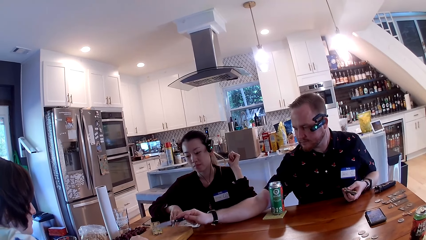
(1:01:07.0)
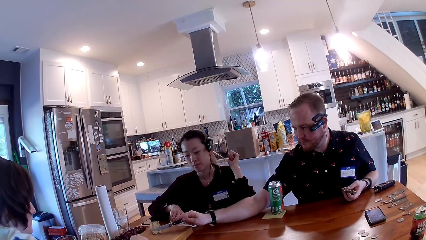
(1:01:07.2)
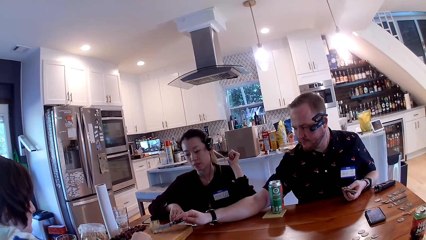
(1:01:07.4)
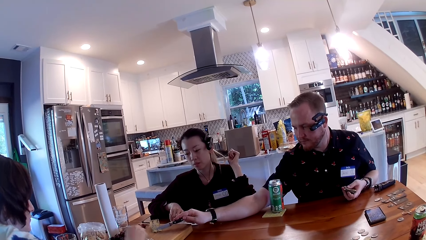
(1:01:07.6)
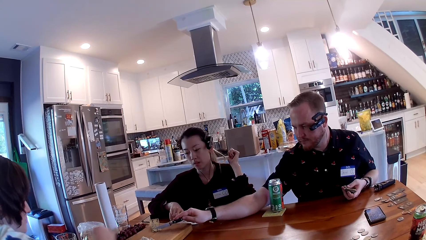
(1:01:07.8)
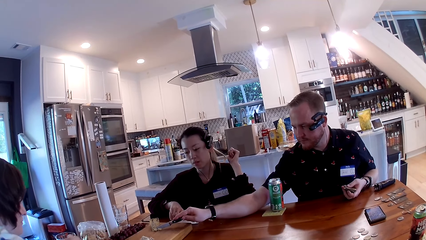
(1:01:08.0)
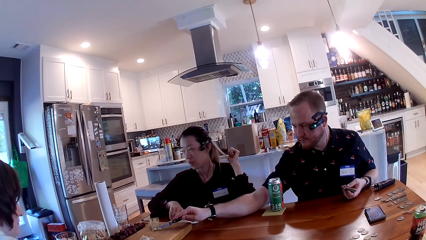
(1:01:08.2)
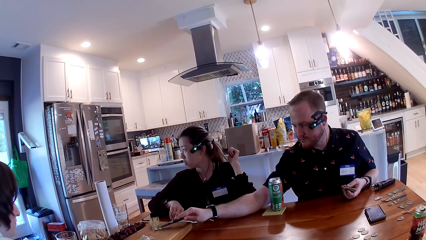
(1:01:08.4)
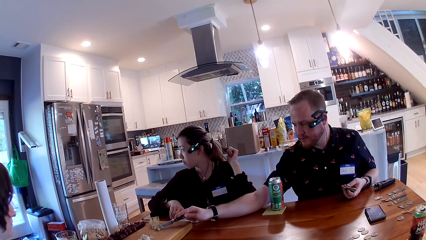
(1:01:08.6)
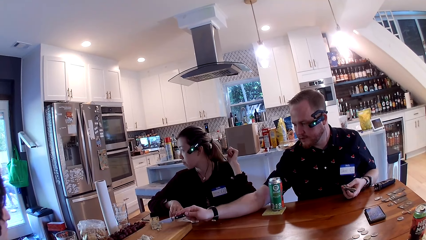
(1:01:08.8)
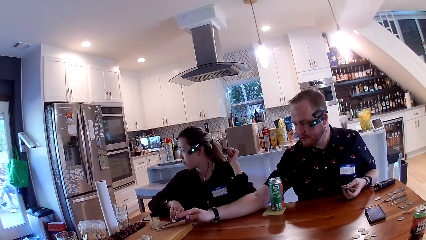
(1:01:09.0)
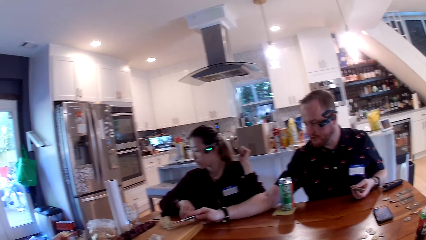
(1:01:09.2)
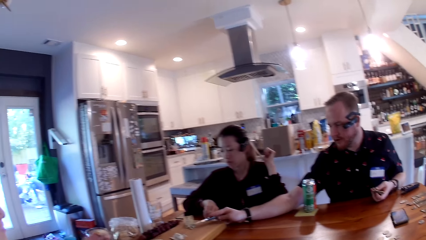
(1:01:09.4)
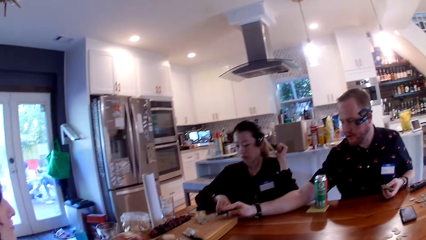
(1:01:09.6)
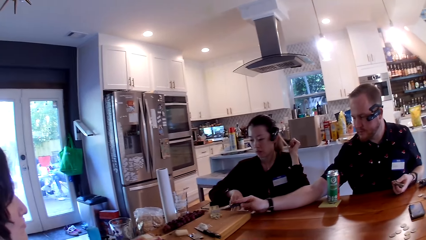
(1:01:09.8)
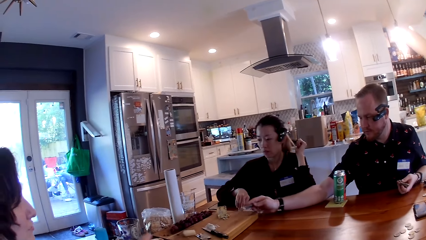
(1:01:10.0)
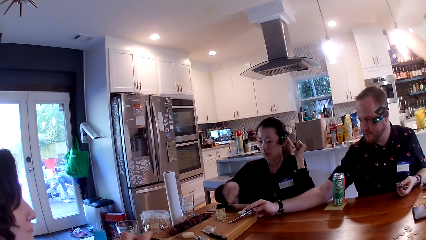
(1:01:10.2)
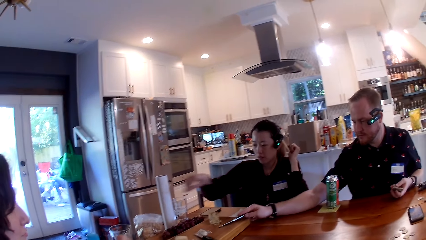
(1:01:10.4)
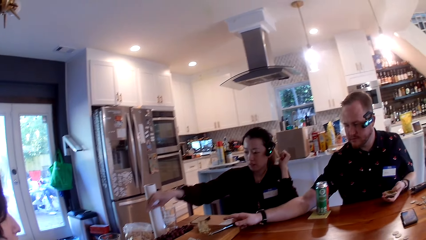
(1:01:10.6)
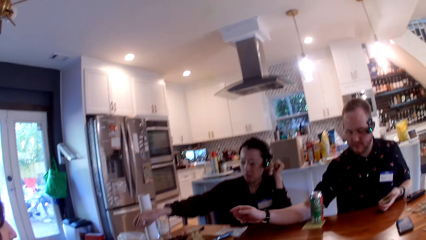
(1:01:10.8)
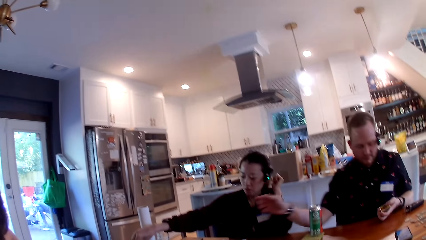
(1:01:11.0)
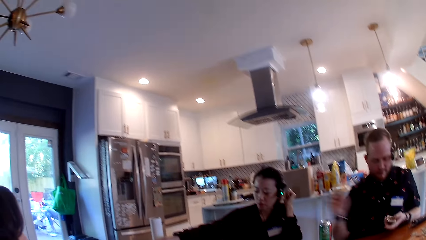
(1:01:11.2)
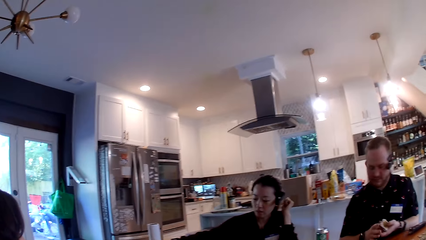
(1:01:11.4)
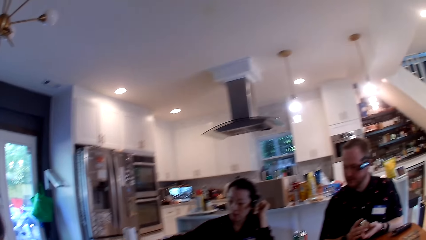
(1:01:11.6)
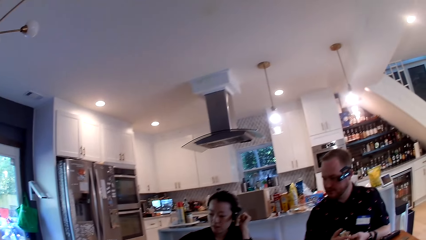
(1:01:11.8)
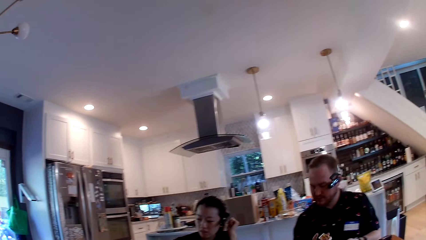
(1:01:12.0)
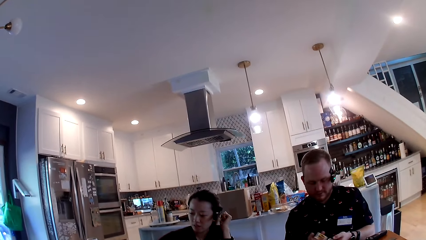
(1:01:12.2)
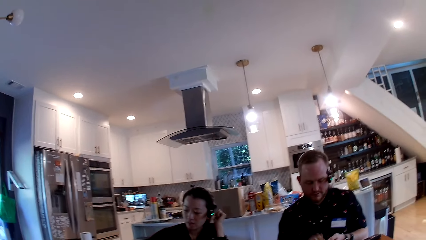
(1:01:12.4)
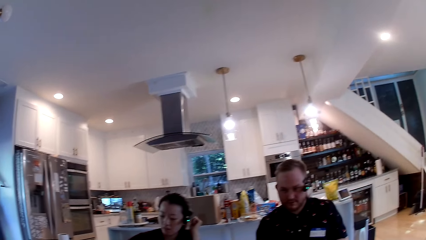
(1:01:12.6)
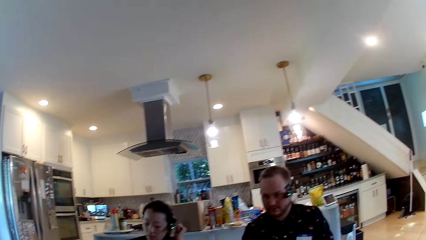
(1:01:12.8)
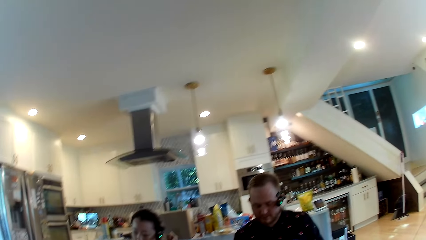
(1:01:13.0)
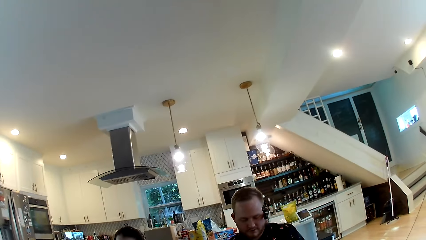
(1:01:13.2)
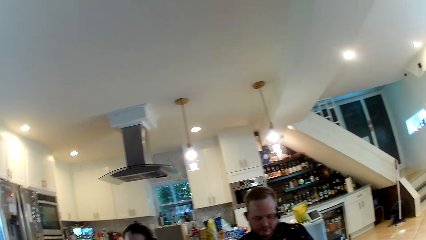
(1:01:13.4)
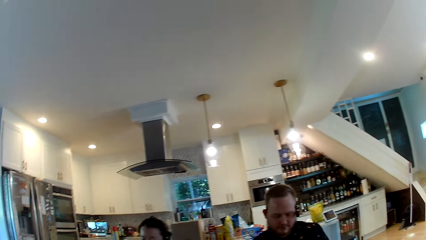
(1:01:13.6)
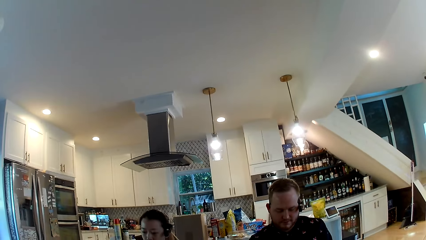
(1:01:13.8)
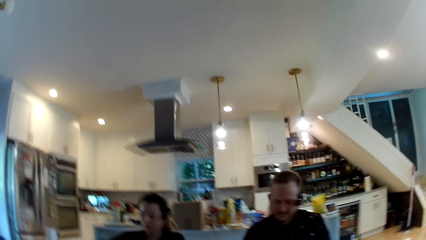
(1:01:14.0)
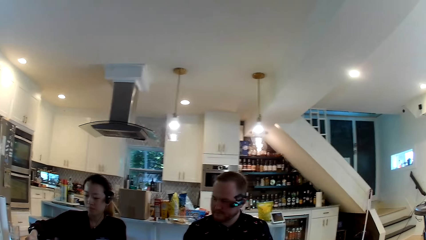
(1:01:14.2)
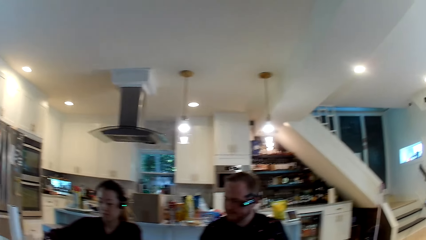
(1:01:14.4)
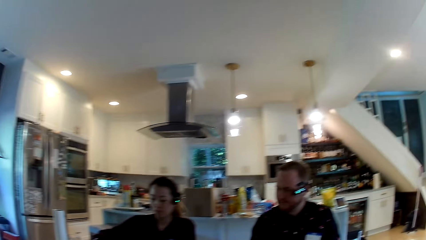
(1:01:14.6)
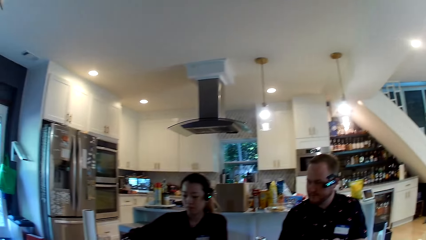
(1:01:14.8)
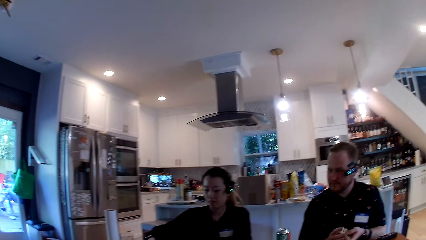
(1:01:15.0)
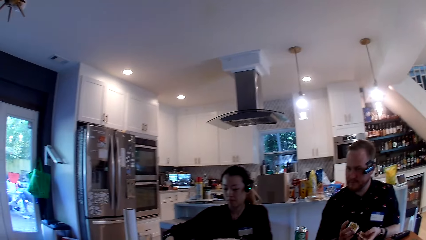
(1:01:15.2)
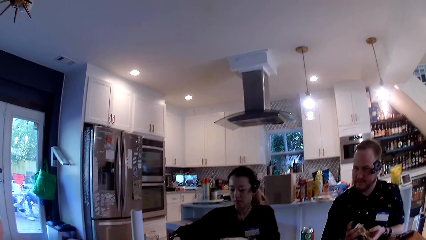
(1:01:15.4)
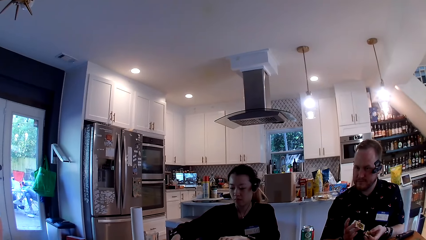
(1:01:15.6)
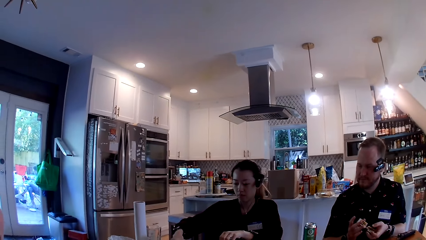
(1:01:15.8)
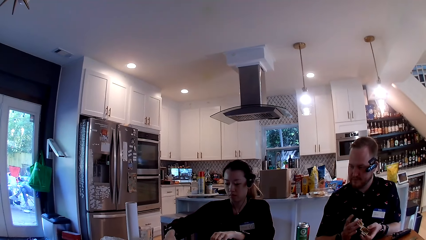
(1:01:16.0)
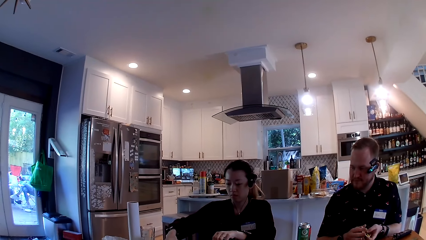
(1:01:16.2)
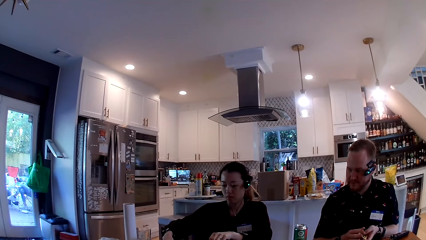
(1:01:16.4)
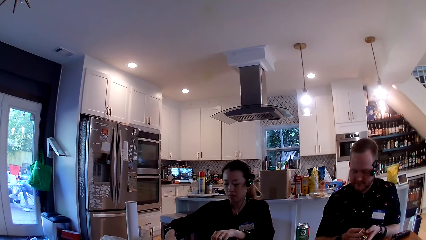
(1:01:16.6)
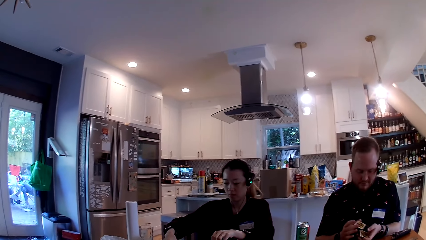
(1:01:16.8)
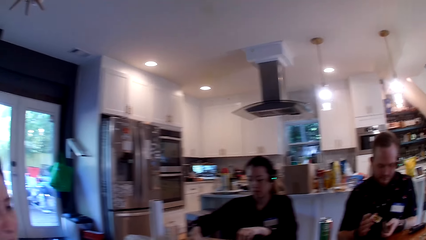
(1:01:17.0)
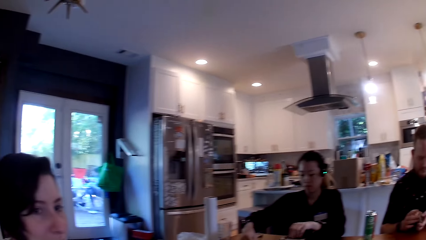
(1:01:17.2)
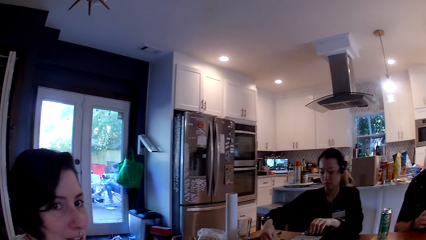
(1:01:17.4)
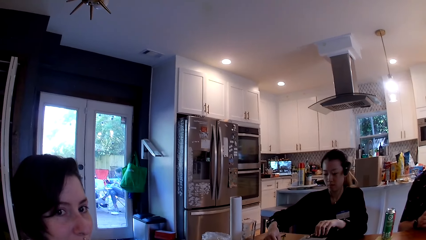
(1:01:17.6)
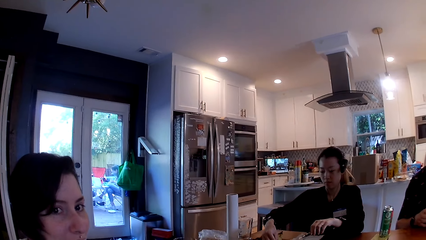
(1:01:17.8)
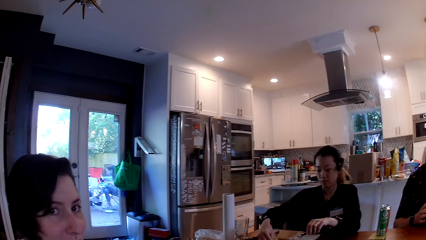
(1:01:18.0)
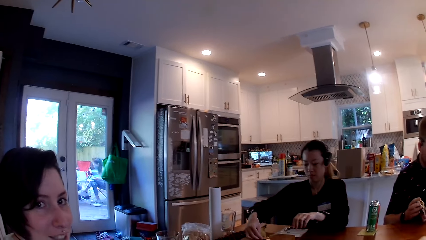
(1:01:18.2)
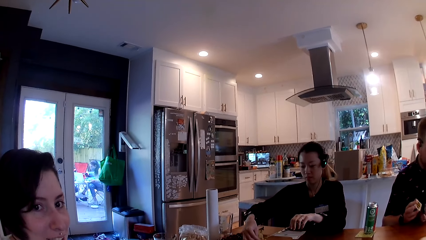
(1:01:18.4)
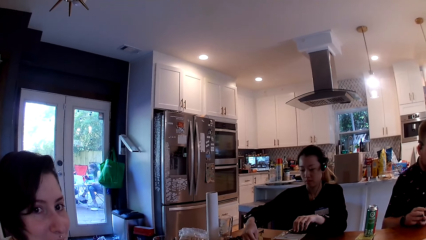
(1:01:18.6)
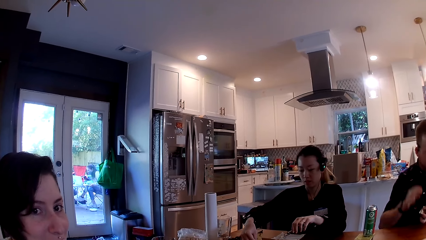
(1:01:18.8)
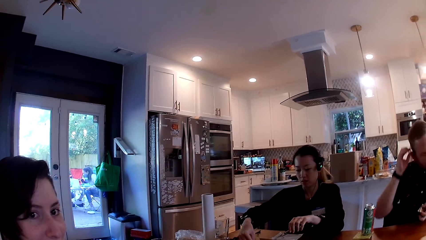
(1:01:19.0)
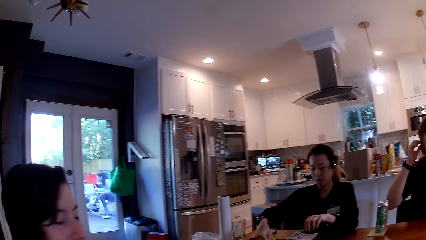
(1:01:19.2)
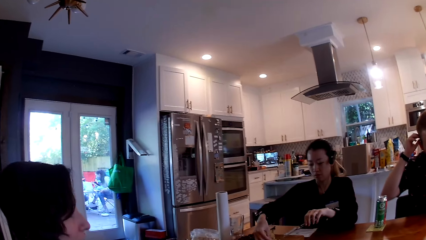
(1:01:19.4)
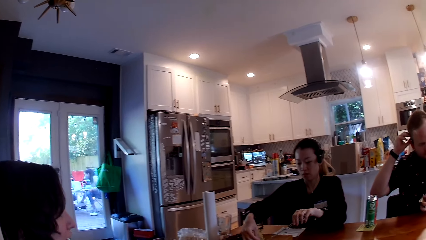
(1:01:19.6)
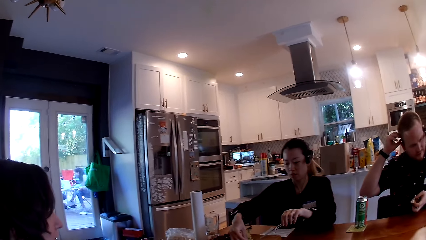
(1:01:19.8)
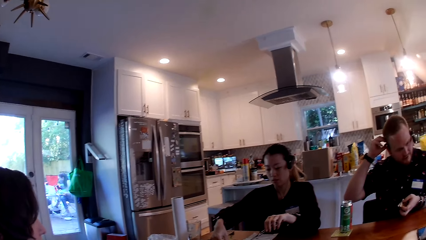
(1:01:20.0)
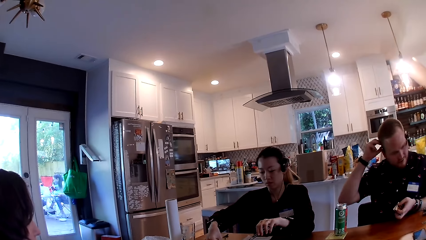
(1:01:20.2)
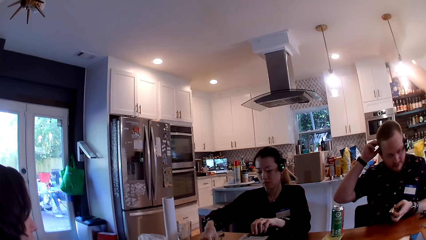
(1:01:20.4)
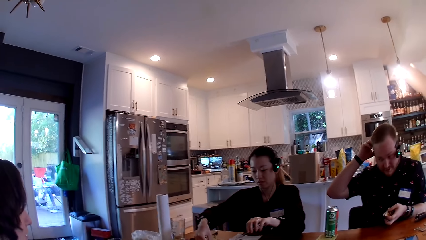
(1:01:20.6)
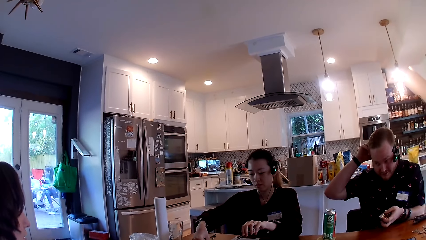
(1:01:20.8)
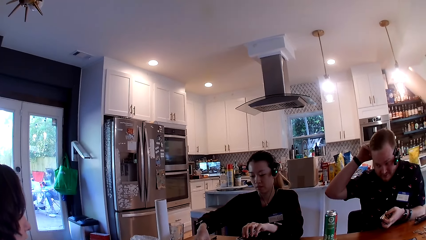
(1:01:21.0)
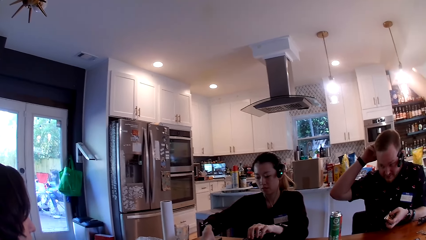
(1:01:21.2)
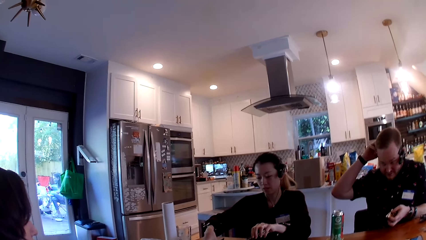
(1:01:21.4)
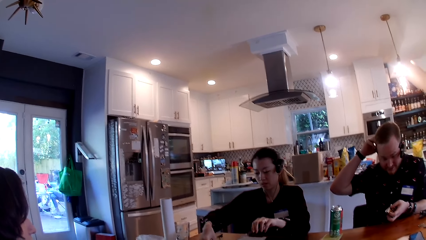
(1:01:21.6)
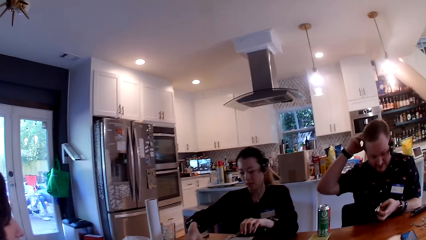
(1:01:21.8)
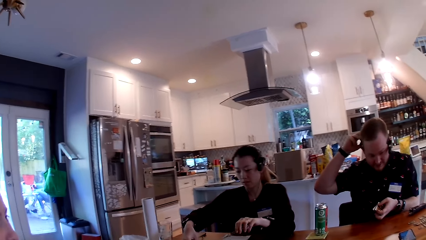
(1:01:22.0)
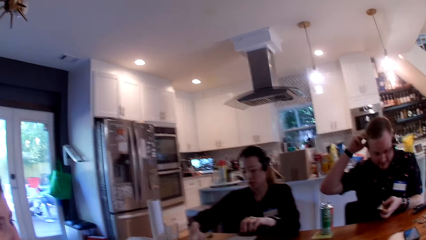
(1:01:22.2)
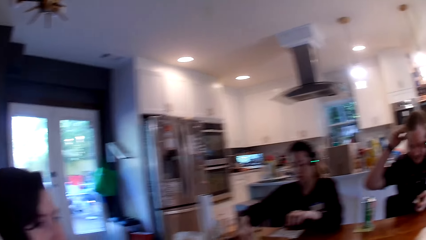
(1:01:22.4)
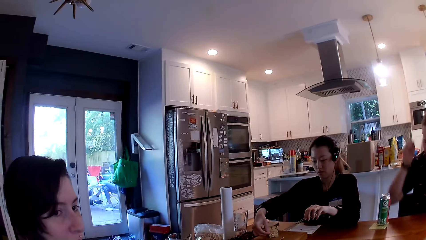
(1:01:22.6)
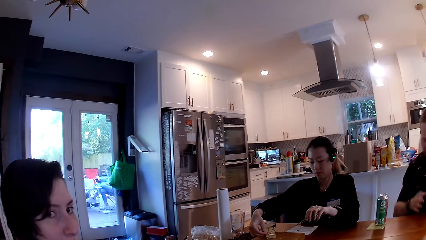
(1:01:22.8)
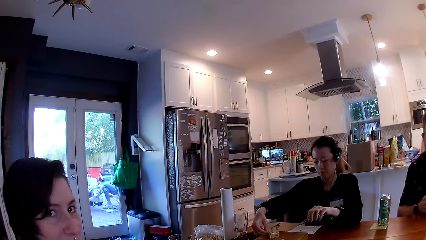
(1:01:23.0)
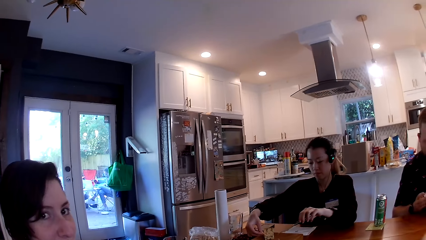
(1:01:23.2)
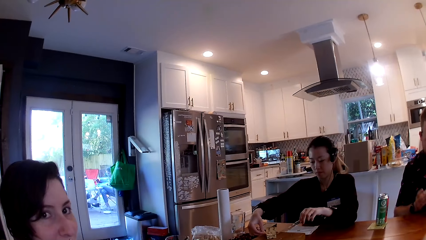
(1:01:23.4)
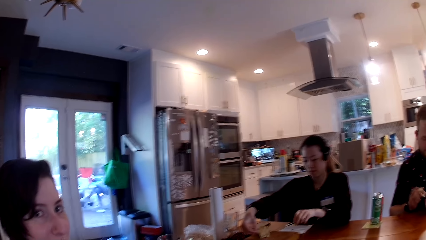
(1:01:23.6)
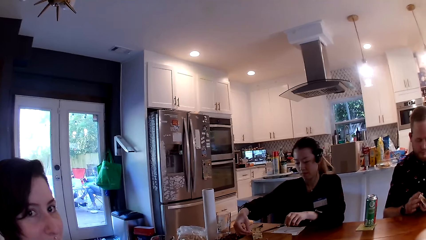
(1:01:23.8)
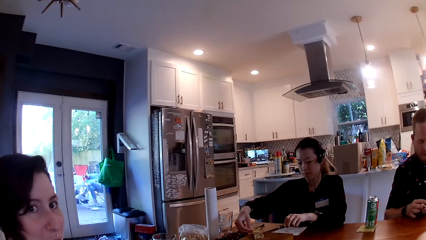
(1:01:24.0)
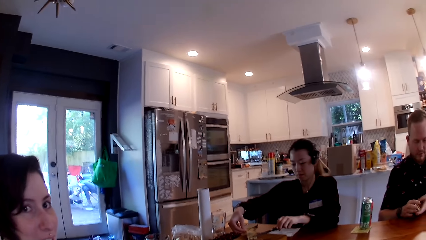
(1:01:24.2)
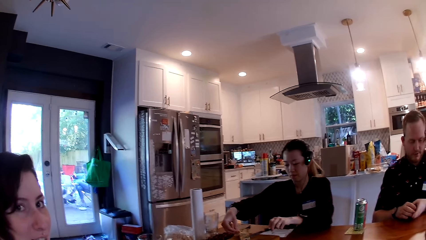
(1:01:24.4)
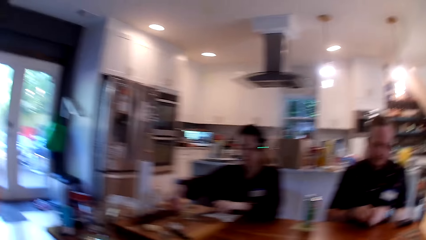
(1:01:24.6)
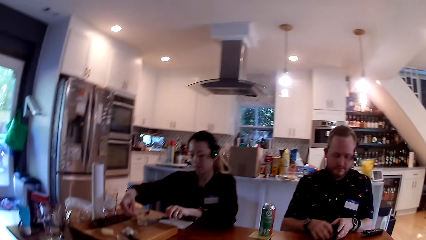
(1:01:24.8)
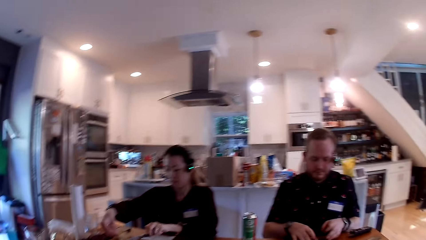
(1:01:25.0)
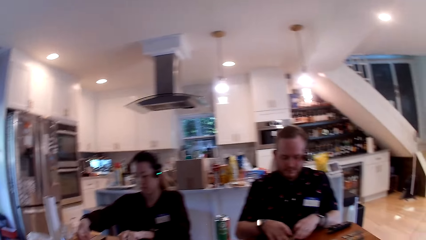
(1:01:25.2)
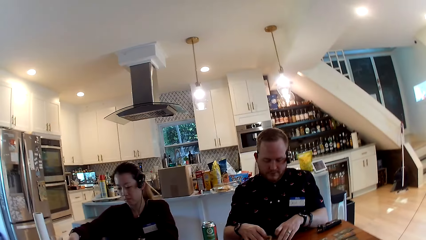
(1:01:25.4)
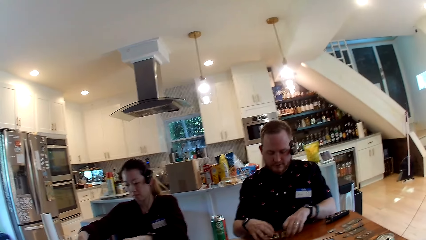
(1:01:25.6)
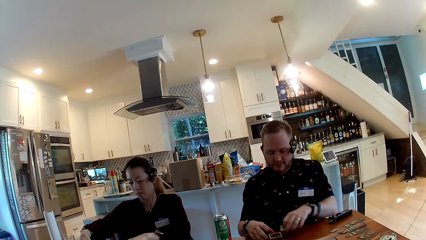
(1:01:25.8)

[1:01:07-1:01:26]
The man cuts cheese on the slab with the knife in his right hand. A woman moves her hand on the table. The man drops the knife on the slab with his right hand. The woman stretches her hand over the table. Another woman picks up a cracker from a pack of crackers on the table with her right hand. The man shuffles the cards in his left hand with his right hand. The camera wearer looks at the man. The man shuffles the cards. The other woman puts cheese on the cracker in her right hand with the knife in her left hand. She cuts the snack. The man lifts his hand. He shuffles the cards in his left hand with his right hand. He puts down his hand. The first woman looks at the camera wearer. The man drops the cards on the table with his right hand. He shuffles the cards on the table with his hands.
